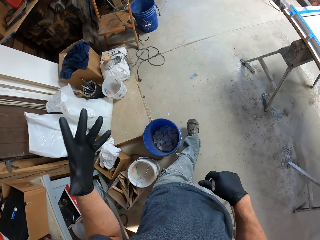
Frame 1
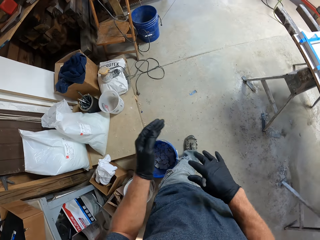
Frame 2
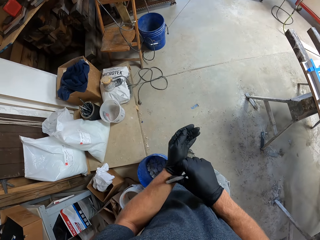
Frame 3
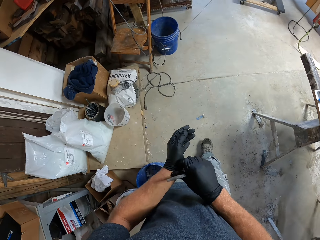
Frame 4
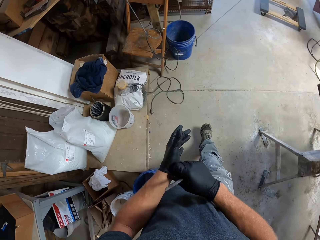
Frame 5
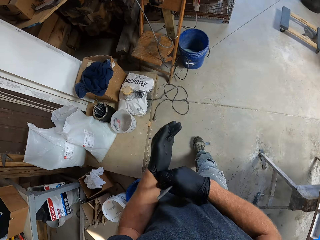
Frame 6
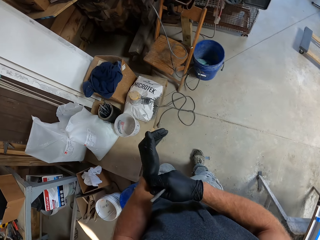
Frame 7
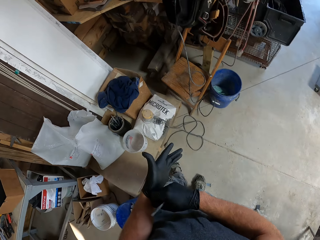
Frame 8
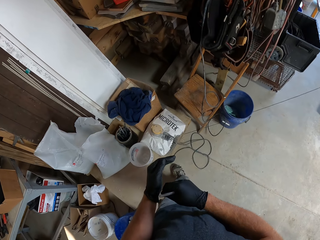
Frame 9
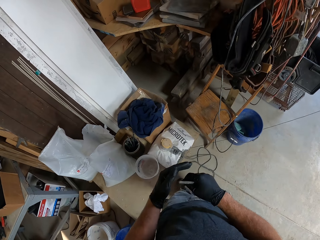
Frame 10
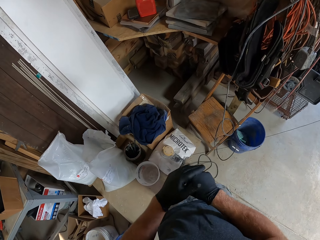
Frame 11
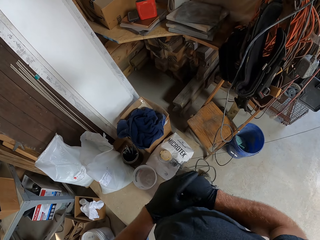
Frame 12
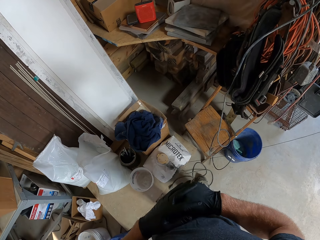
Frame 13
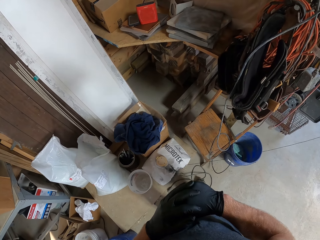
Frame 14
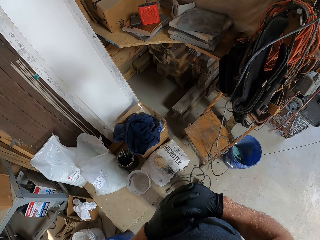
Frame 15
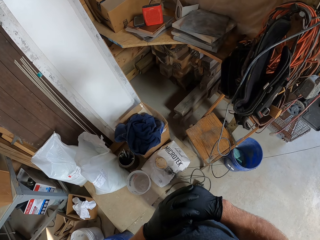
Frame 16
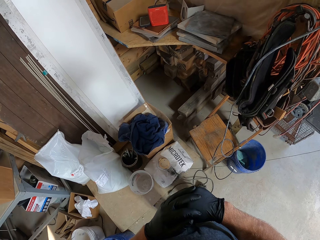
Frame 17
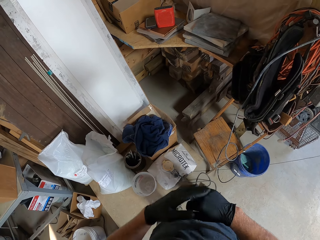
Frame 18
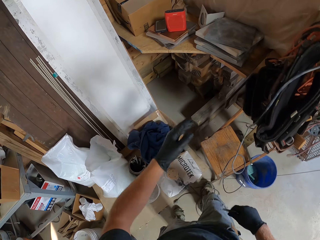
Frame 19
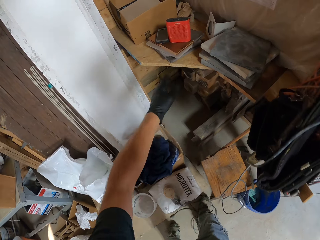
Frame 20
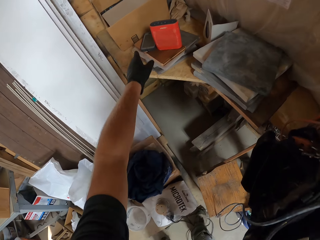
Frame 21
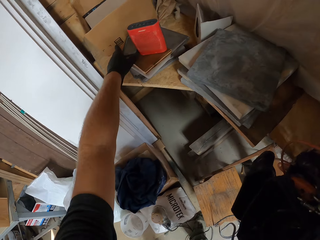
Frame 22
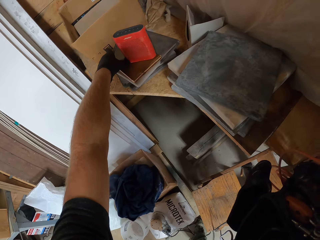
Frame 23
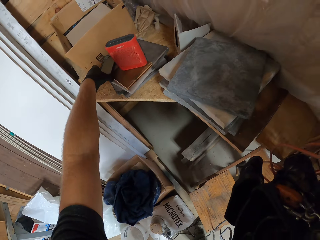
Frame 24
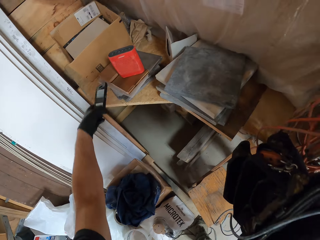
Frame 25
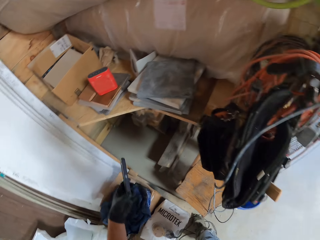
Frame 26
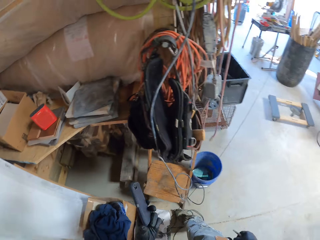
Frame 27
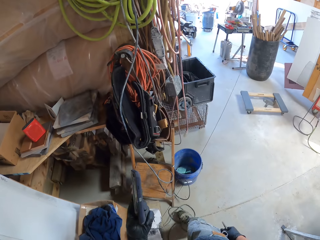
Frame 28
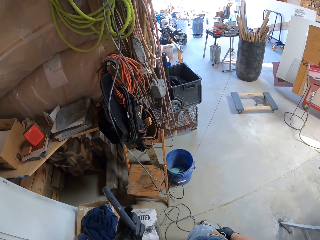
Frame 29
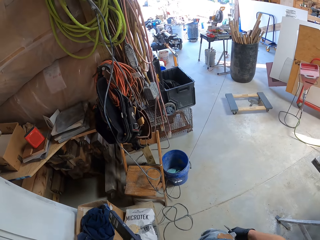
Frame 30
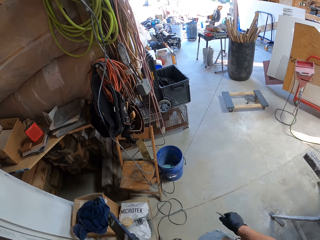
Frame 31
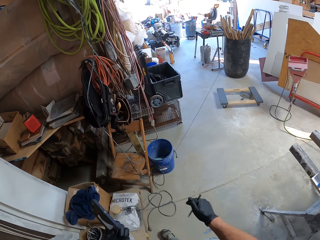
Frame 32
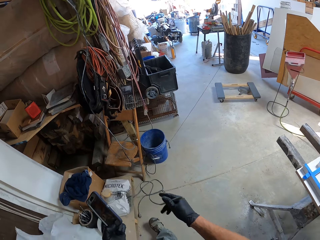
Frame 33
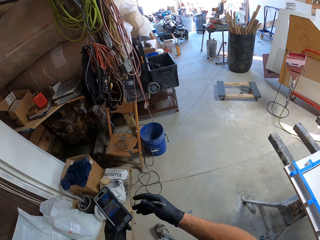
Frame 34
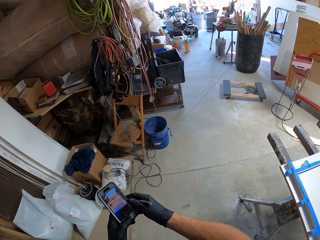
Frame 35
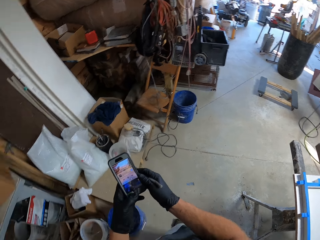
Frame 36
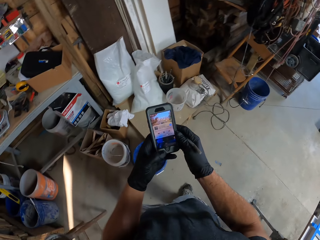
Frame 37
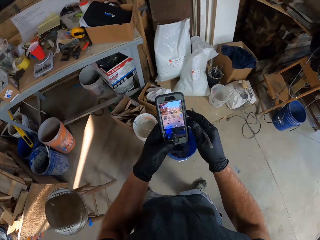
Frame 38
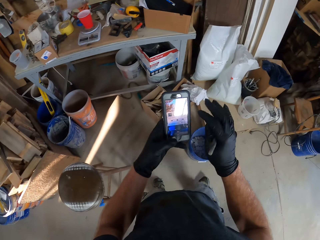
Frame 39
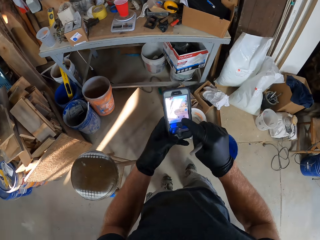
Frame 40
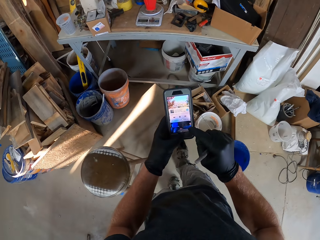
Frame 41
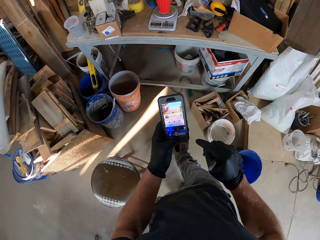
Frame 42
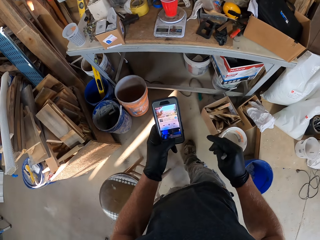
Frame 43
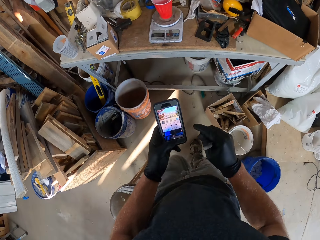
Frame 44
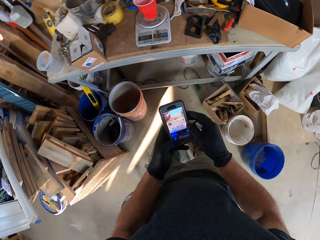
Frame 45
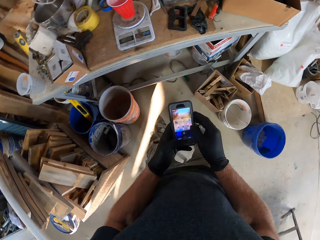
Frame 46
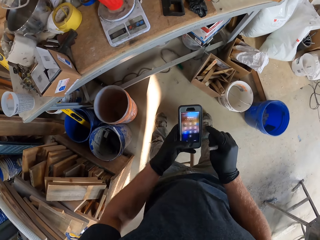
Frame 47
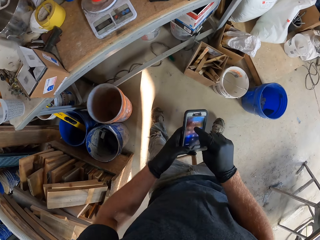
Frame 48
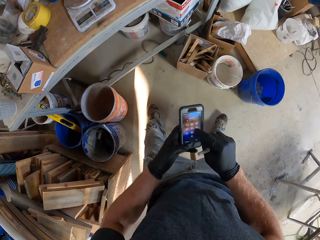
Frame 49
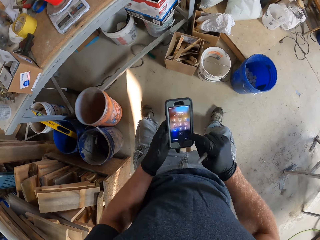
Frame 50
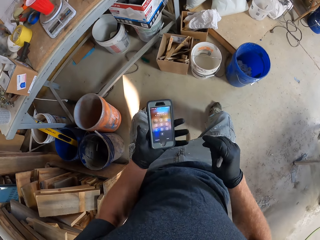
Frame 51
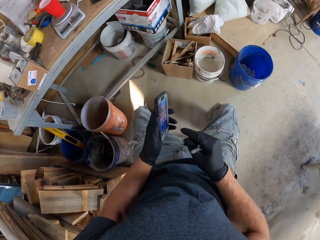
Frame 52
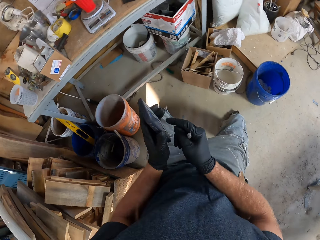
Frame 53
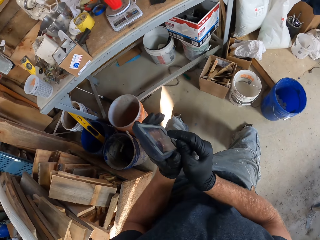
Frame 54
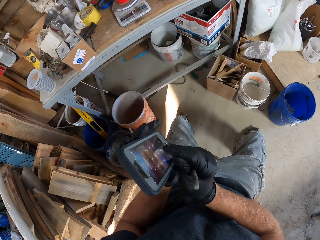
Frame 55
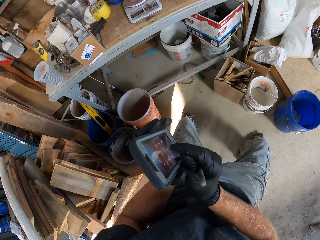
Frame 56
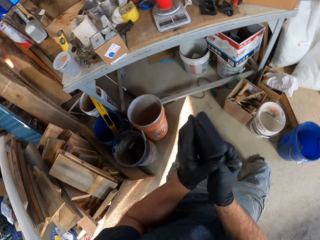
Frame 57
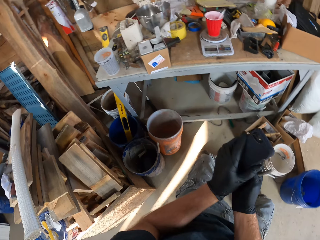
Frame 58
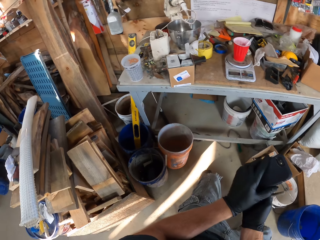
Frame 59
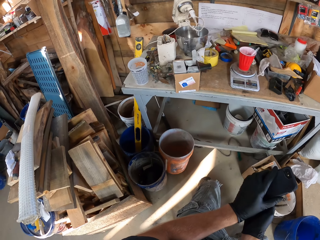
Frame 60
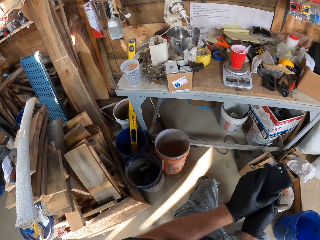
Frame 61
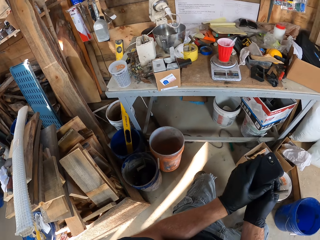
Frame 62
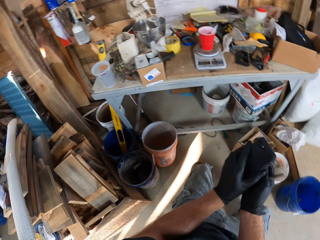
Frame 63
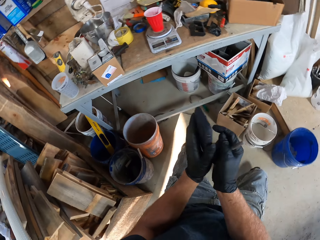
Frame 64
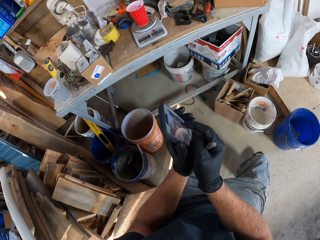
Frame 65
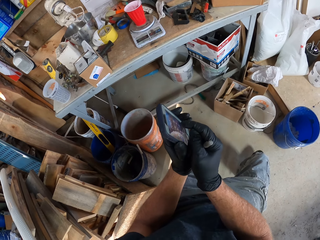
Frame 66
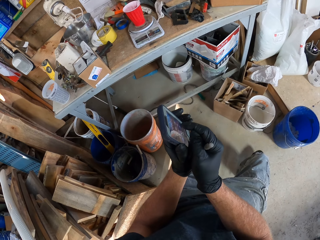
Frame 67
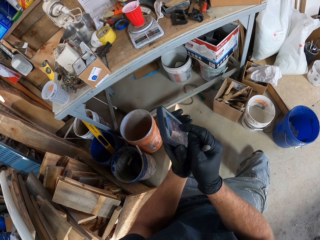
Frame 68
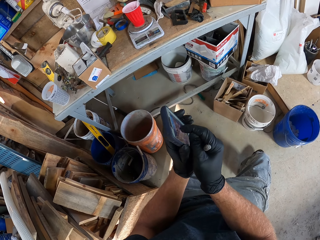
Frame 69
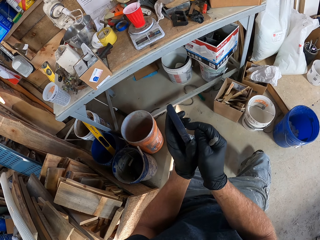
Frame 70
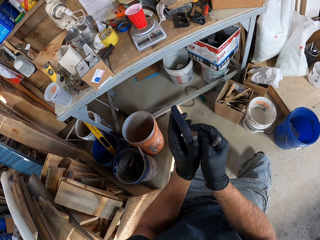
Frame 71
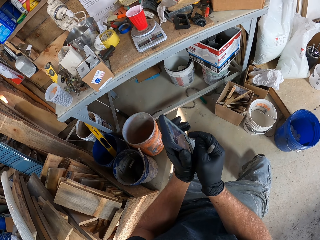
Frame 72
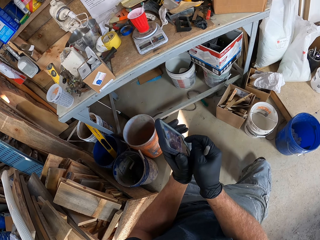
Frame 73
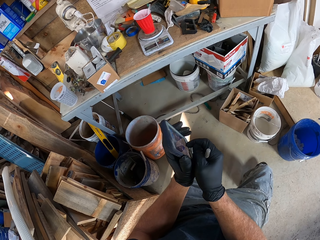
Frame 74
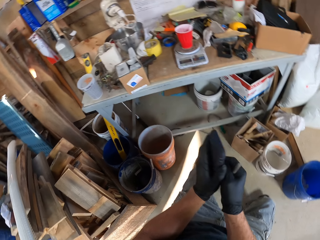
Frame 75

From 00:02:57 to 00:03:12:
The camera wearer moves the glove. They hold the pen. They look around. They pick up a mobile phone. They move the hands. They step backward. They operate the phone. They step forward. They sit on the stool. They lift the phone. They move the hand. They look around. They operate the phone.

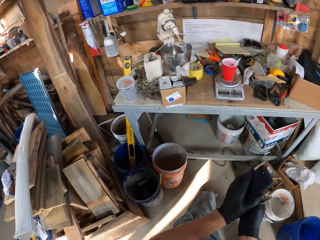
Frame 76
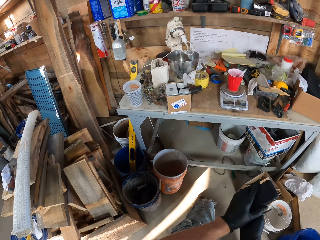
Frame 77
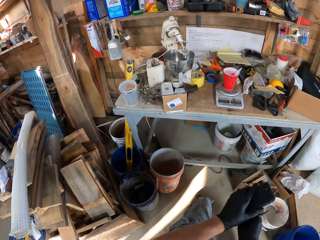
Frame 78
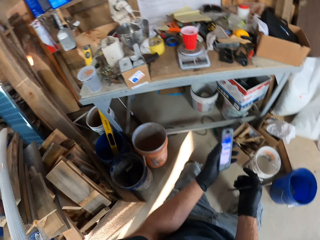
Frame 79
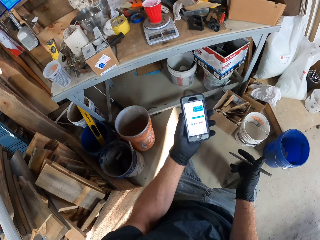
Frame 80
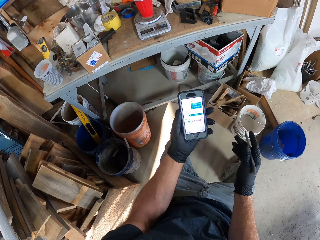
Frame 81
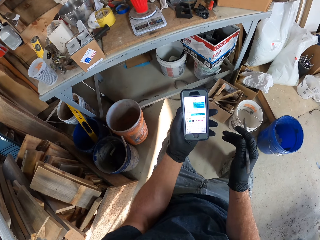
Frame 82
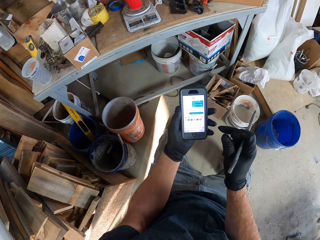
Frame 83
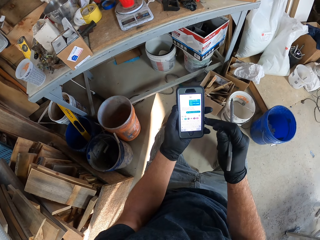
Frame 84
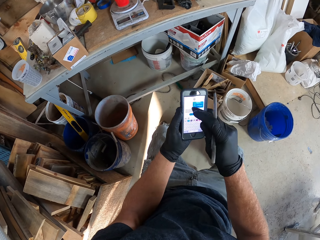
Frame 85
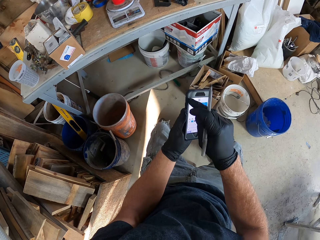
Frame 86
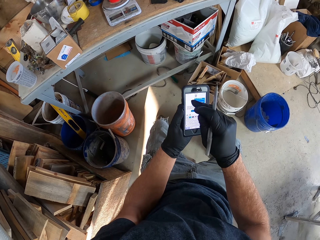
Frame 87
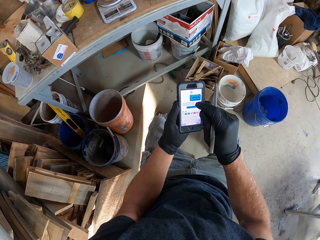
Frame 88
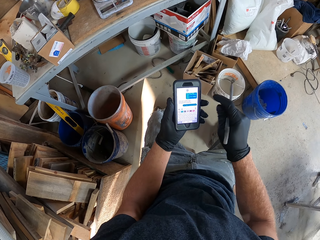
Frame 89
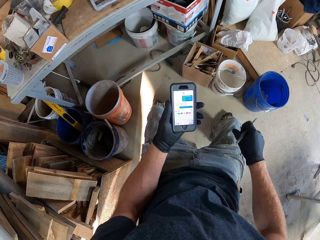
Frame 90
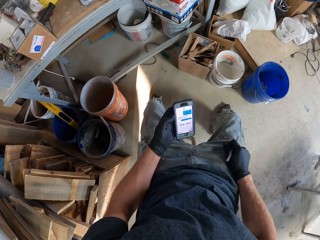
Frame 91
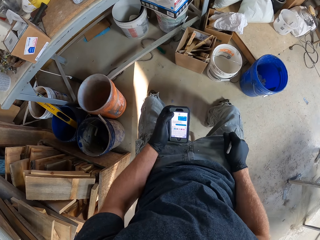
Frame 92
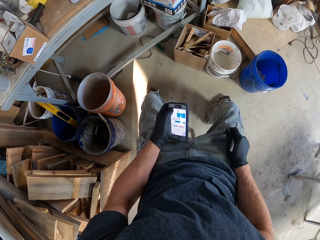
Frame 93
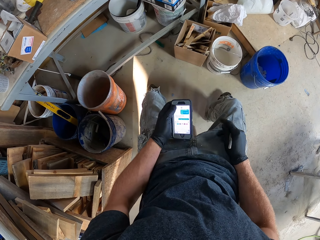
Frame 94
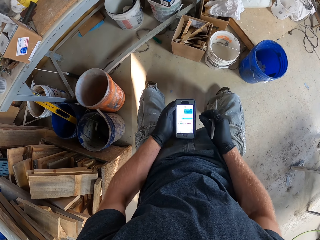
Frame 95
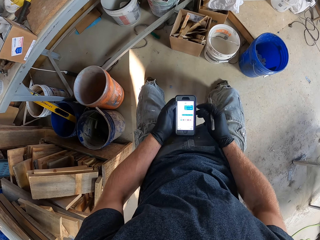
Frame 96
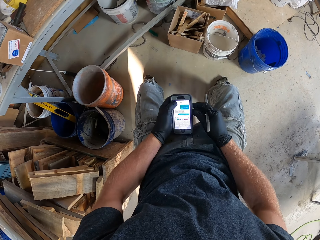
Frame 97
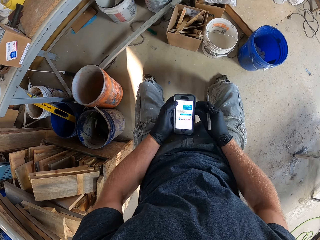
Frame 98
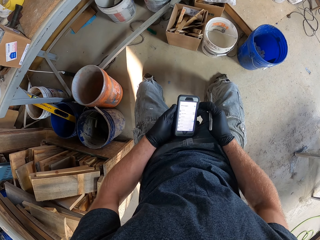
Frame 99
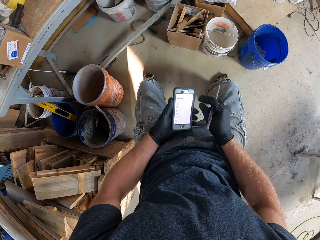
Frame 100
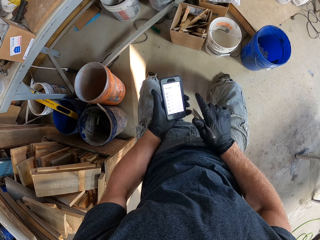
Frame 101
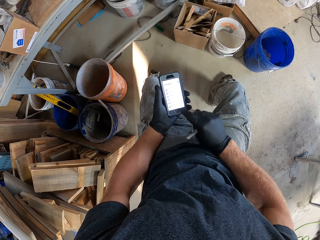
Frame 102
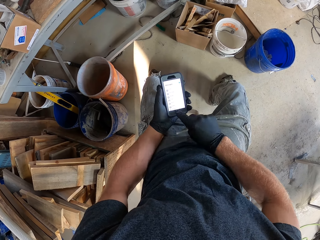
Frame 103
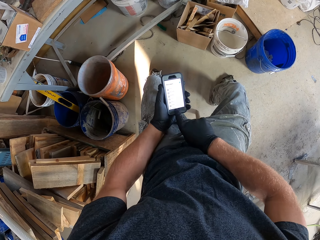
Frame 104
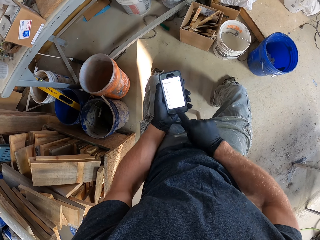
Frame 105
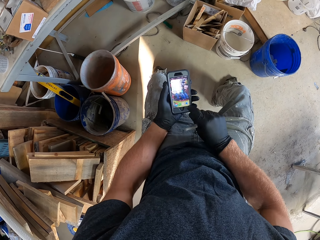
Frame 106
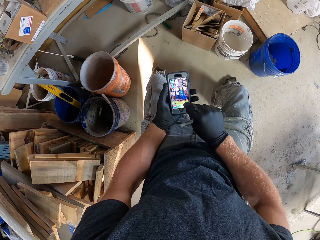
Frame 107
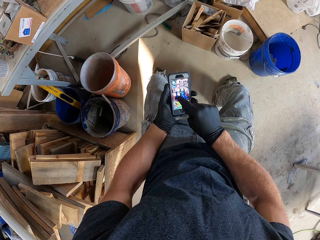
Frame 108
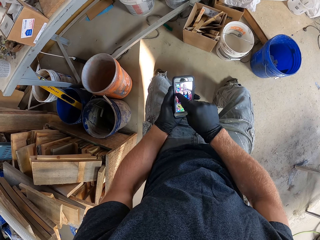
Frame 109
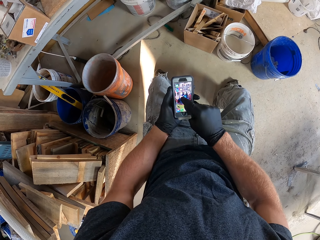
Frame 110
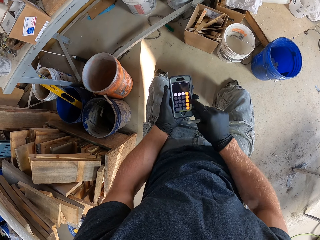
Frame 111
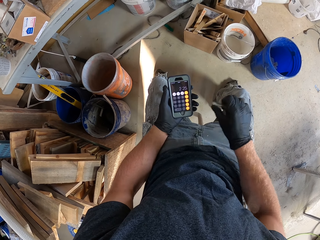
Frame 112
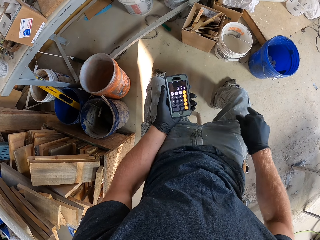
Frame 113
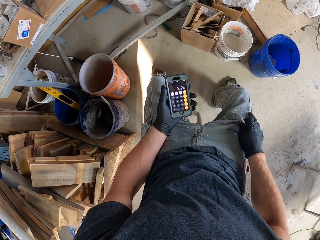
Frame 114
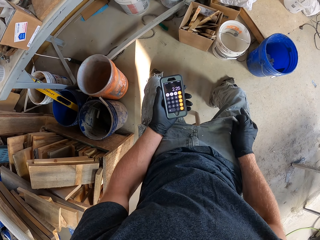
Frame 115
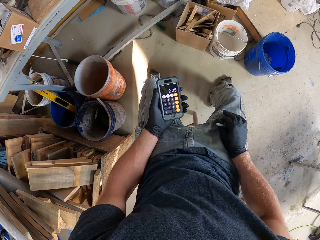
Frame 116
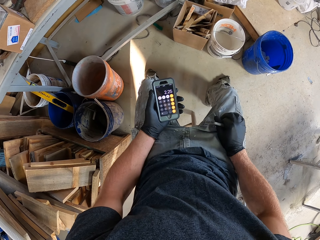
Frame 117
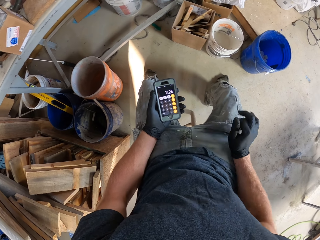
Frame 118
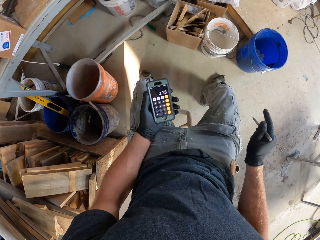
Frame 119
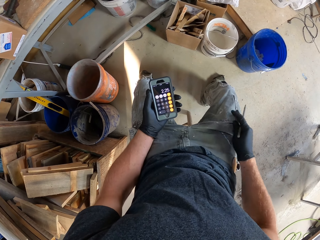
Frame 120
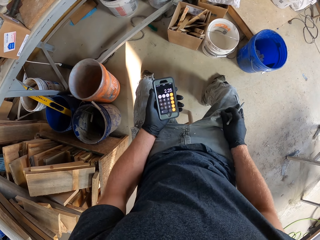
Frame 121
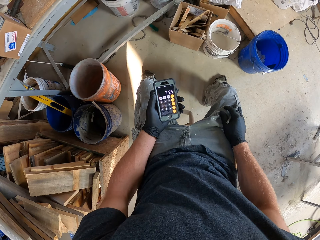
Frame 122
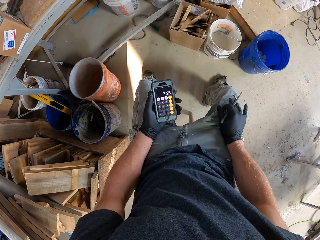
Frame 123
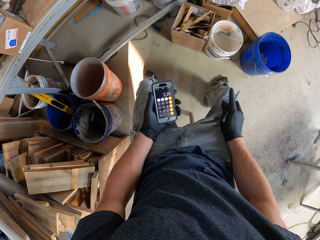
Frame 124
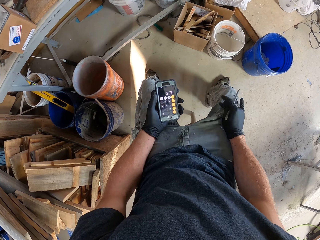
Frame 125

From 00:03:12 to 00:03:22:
The camera wearer looks around. They operate the phone. They put the hands on the laps. They operate the phone. They wipe the hand on the trouser.
